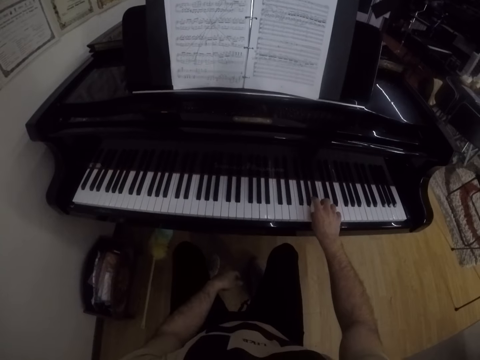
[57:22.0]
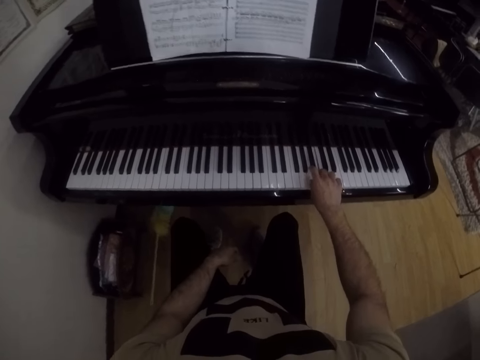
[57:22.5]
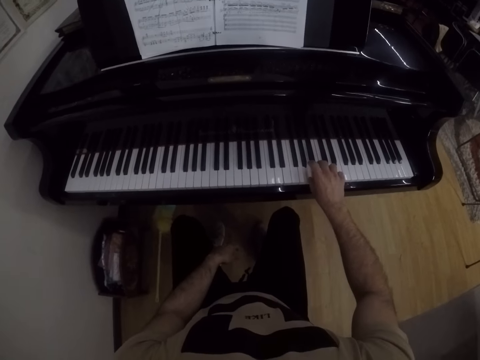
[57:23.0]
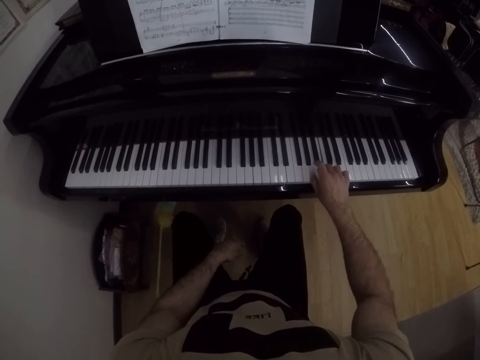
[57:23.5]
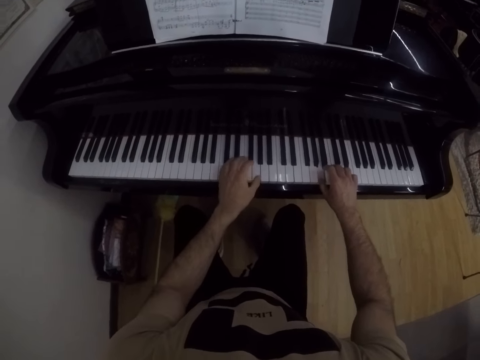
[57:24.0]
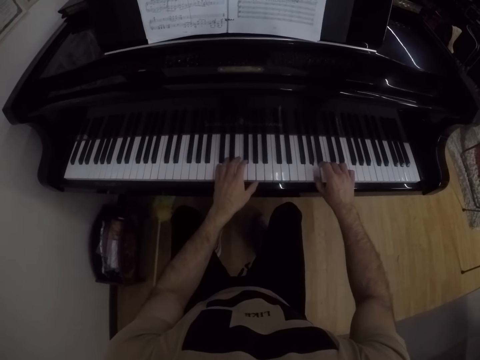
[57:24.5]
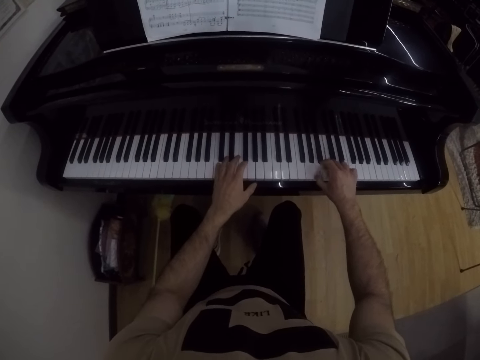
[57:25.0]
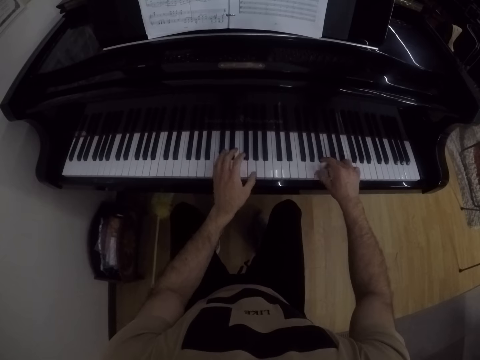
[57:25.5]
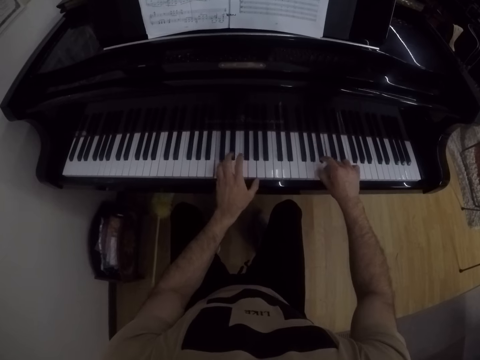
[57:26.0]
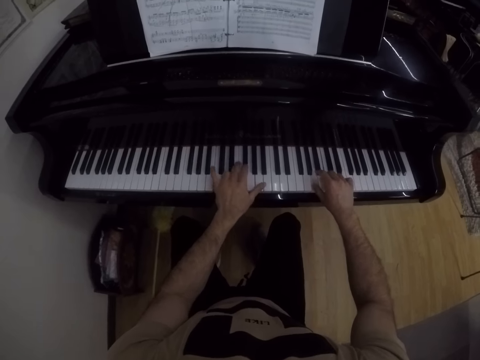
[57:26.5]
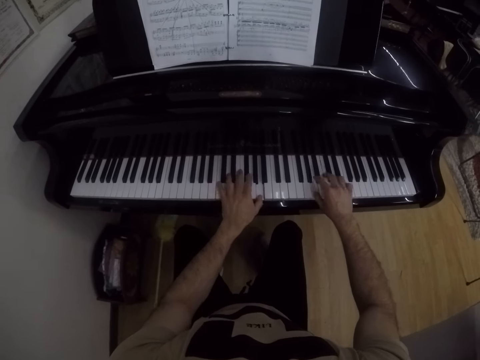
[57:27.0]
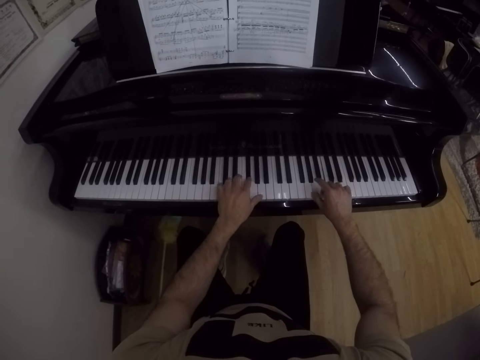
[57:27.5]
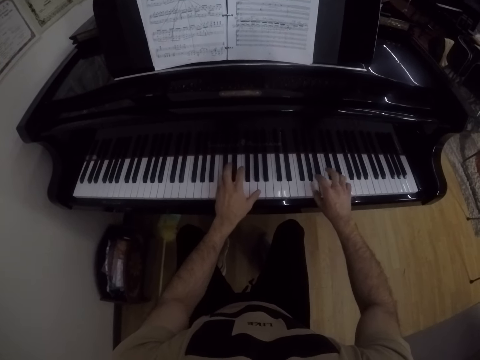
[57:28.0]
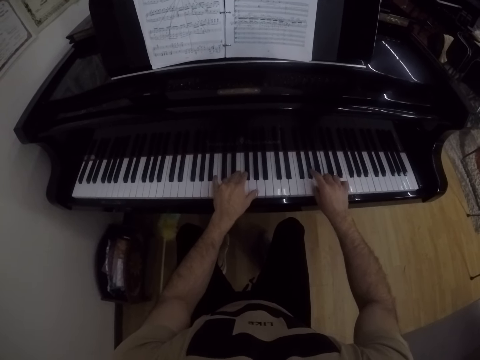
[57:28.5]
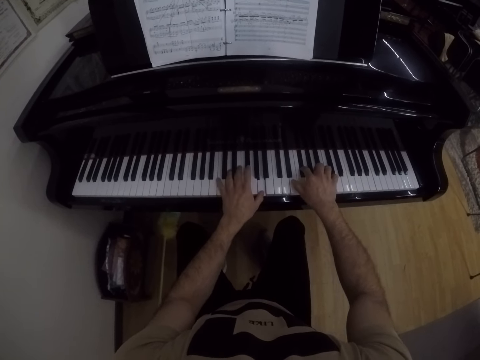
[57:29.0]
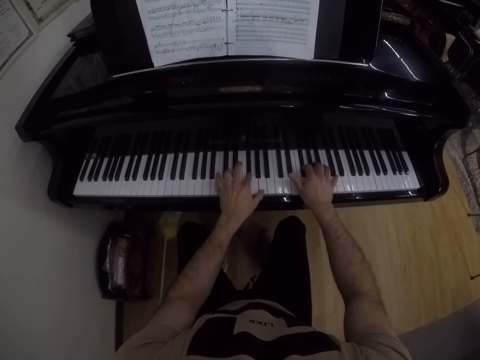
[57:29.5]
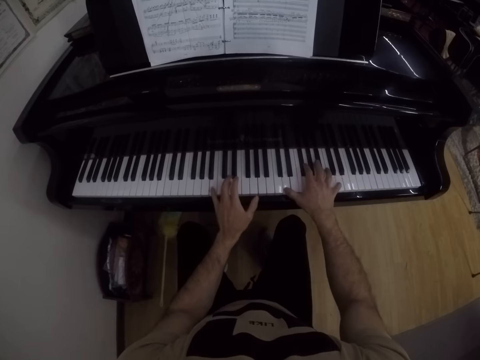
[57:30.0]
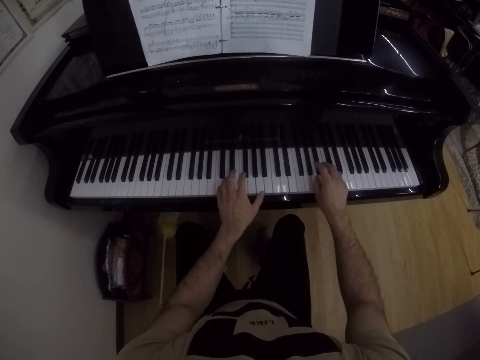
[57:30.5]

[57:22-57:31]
The camera wearer places his left hand on his thigh. He plays the piano. He places his left hand on the piano notes. He plays the piano in the music room with both hands.
